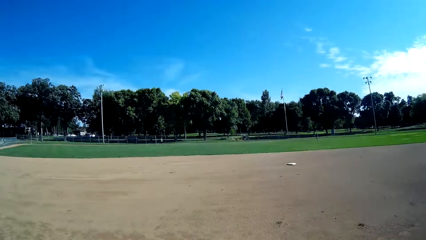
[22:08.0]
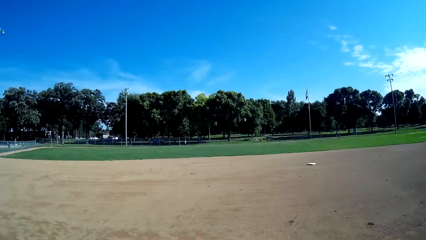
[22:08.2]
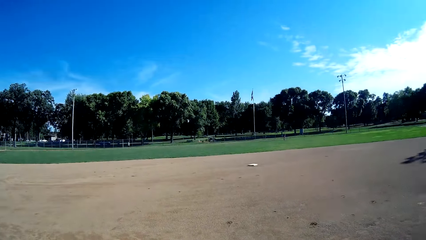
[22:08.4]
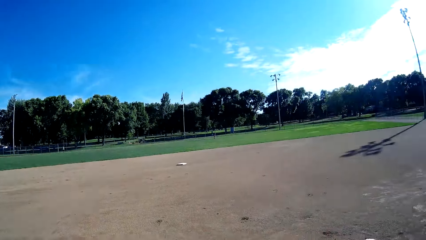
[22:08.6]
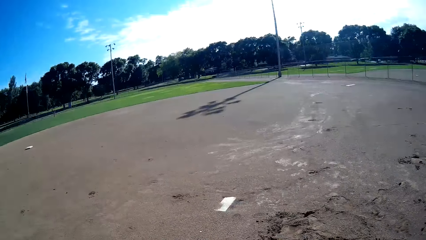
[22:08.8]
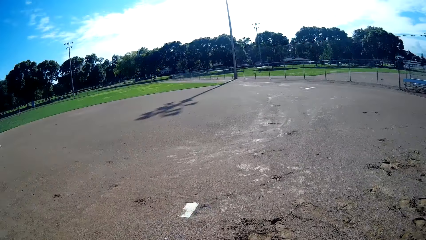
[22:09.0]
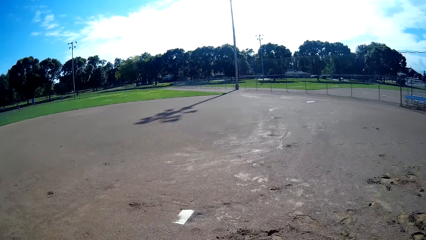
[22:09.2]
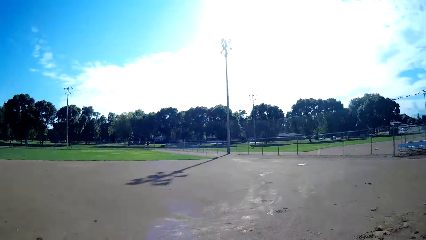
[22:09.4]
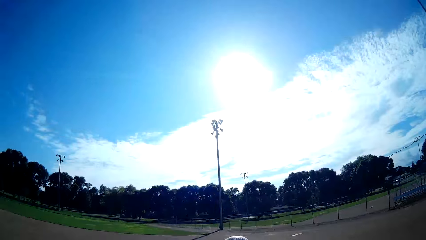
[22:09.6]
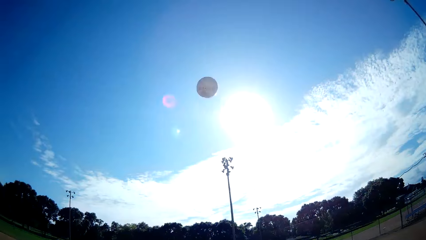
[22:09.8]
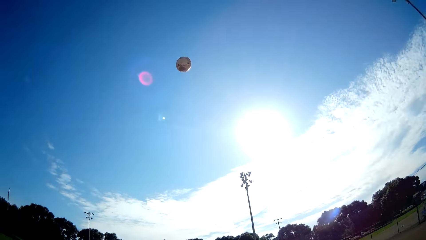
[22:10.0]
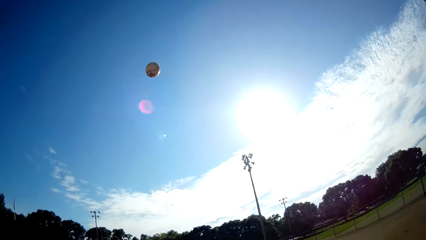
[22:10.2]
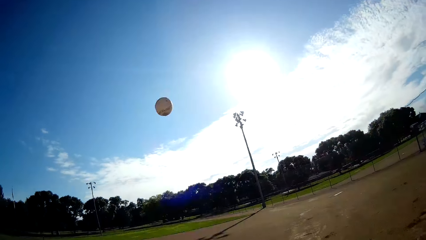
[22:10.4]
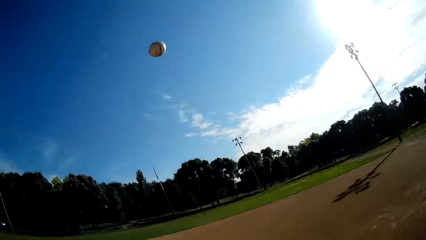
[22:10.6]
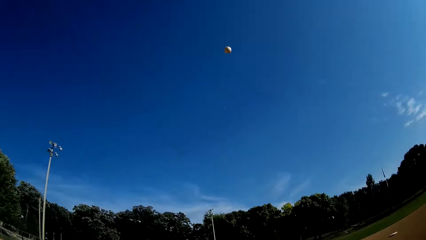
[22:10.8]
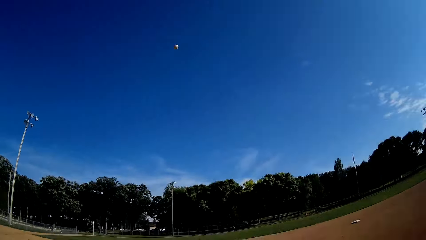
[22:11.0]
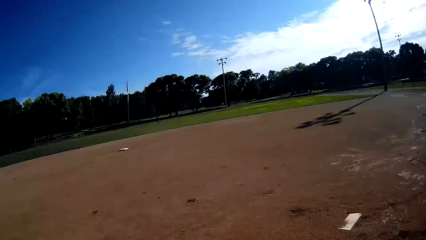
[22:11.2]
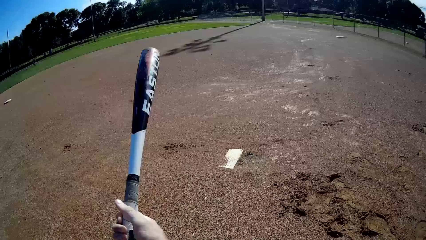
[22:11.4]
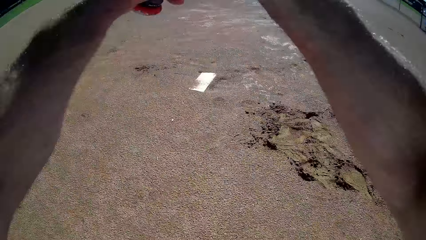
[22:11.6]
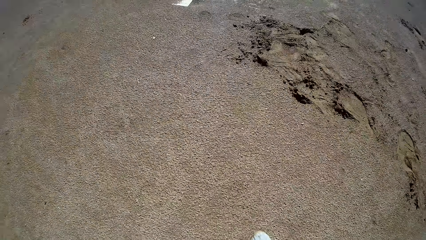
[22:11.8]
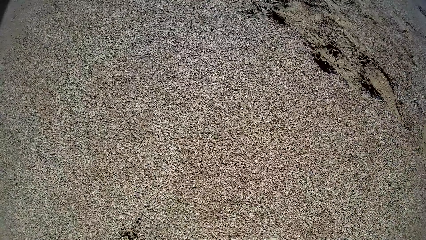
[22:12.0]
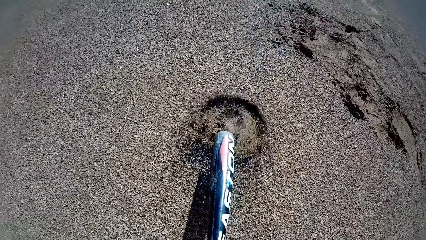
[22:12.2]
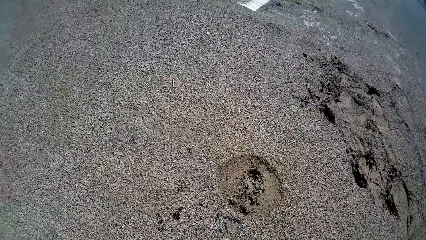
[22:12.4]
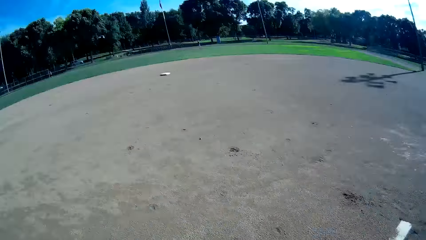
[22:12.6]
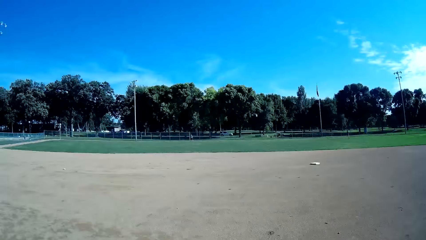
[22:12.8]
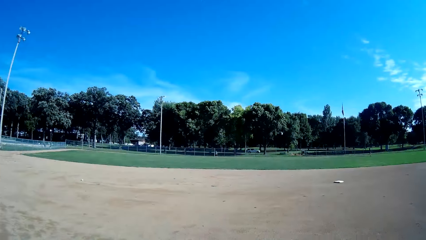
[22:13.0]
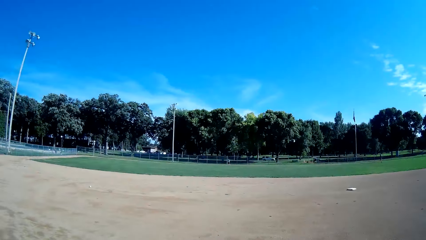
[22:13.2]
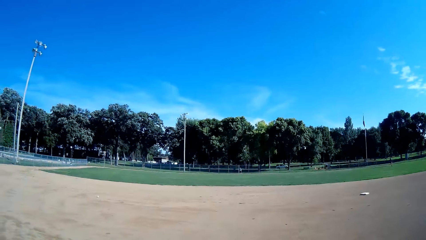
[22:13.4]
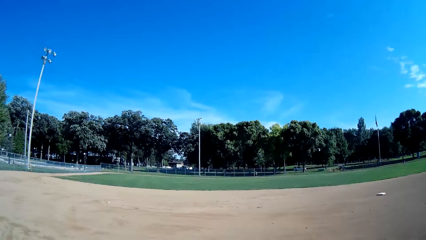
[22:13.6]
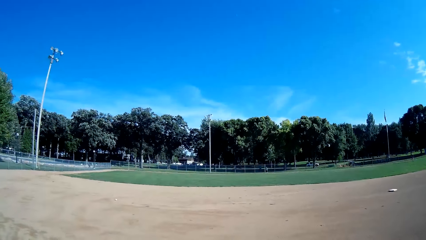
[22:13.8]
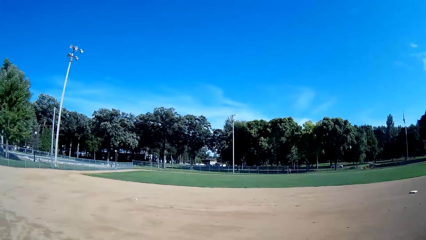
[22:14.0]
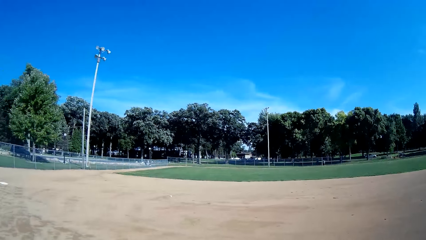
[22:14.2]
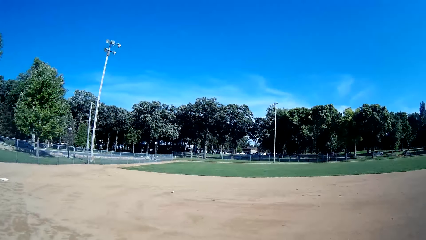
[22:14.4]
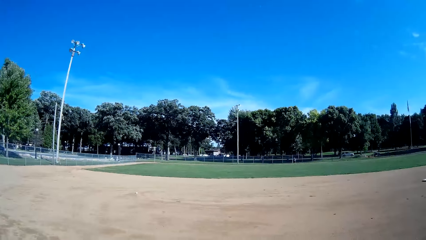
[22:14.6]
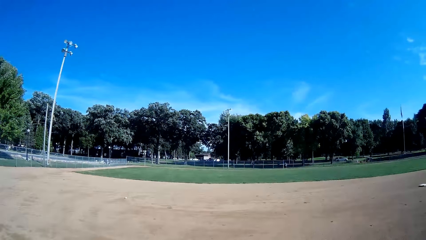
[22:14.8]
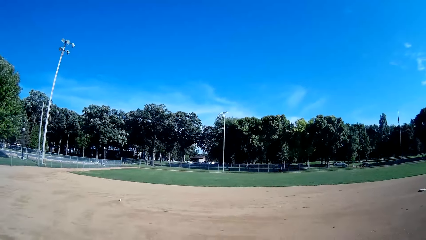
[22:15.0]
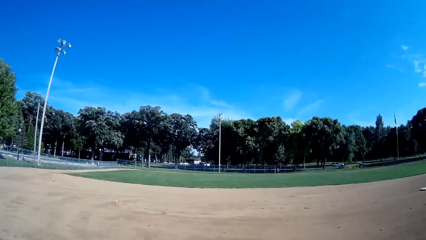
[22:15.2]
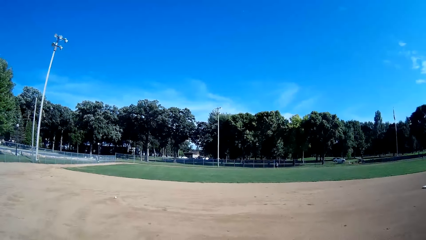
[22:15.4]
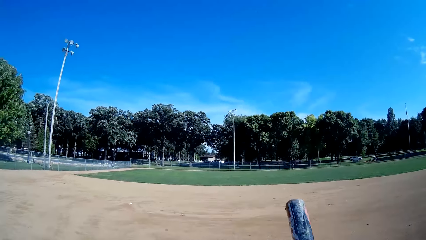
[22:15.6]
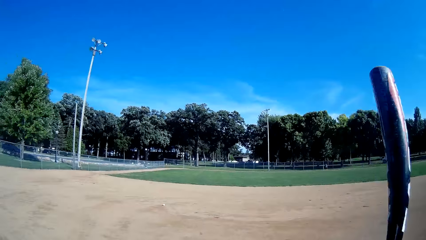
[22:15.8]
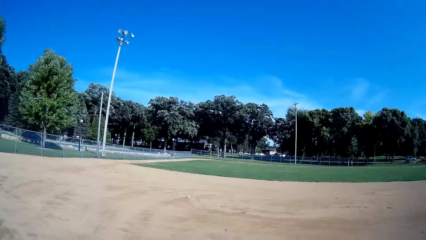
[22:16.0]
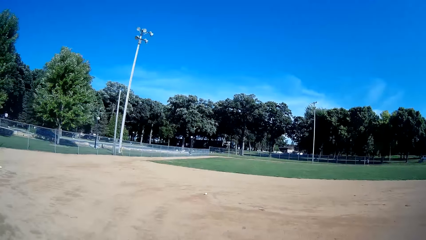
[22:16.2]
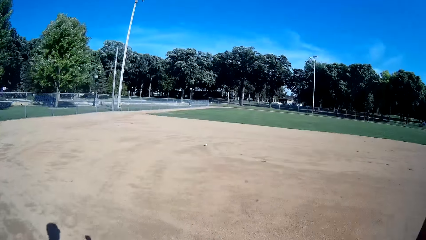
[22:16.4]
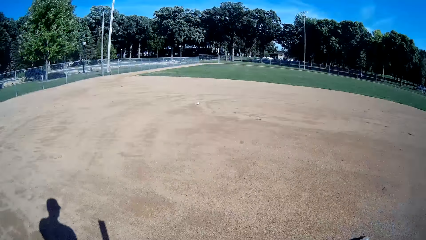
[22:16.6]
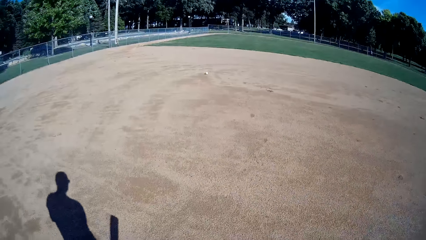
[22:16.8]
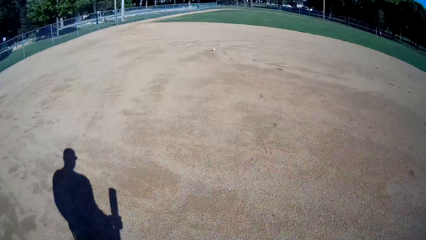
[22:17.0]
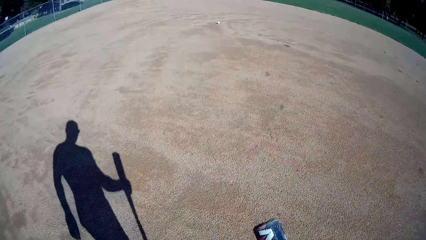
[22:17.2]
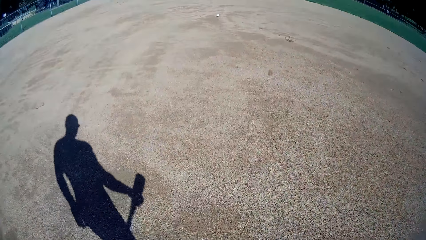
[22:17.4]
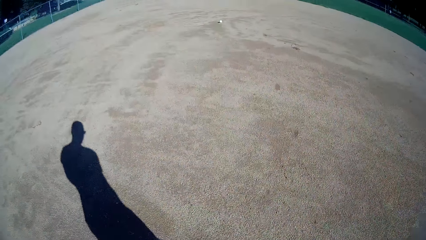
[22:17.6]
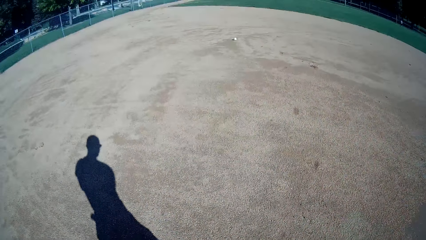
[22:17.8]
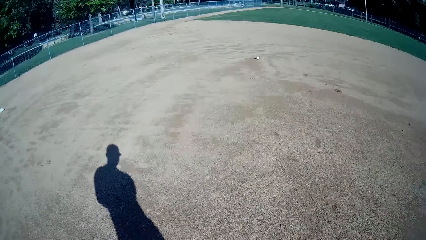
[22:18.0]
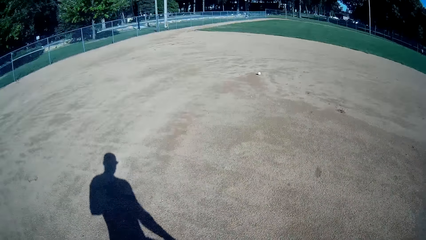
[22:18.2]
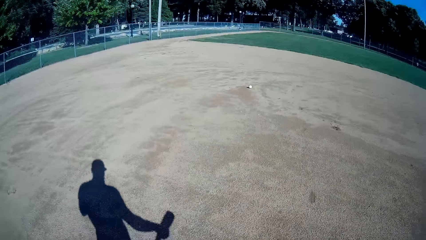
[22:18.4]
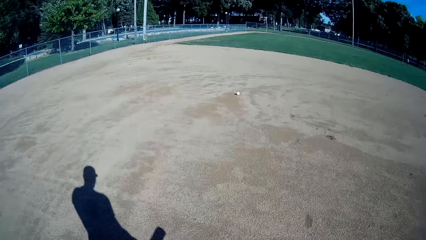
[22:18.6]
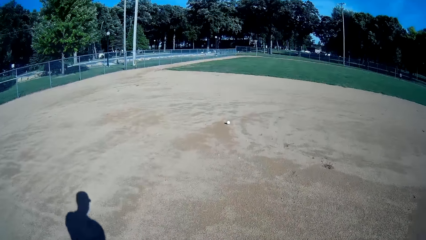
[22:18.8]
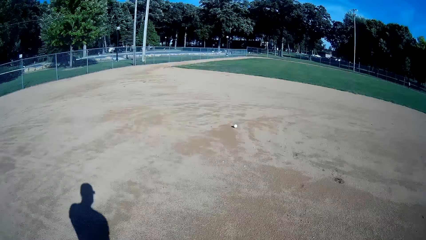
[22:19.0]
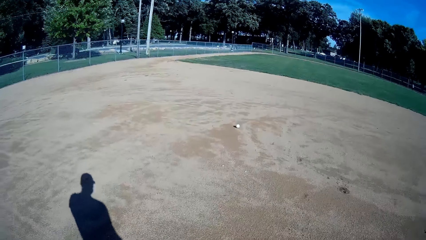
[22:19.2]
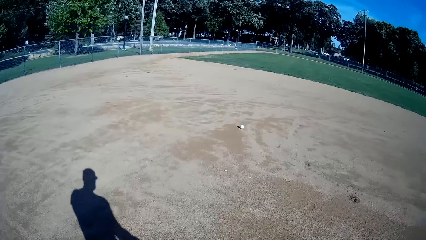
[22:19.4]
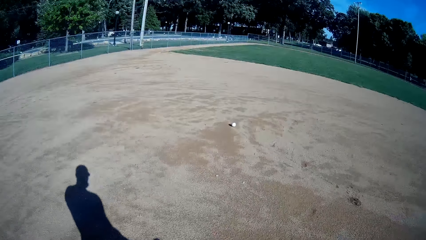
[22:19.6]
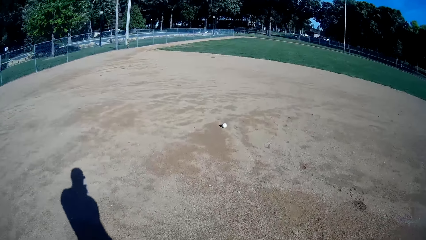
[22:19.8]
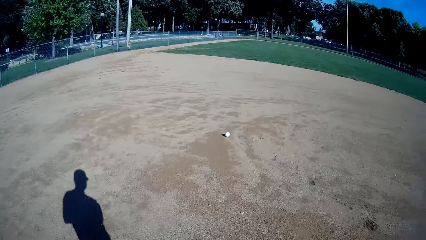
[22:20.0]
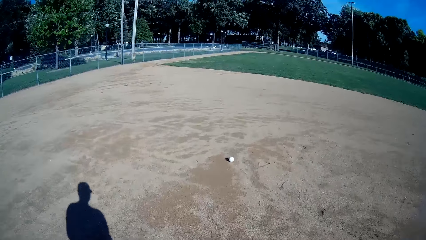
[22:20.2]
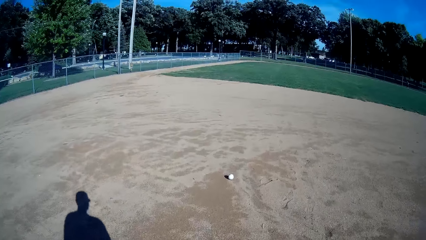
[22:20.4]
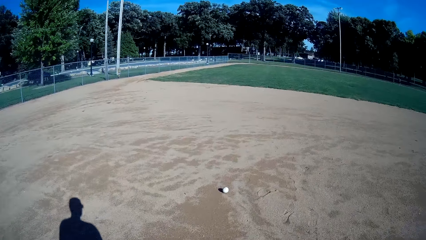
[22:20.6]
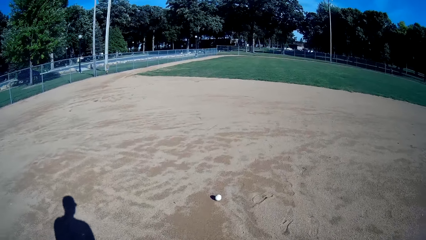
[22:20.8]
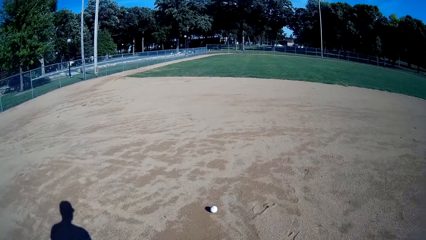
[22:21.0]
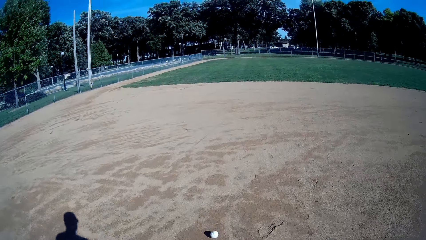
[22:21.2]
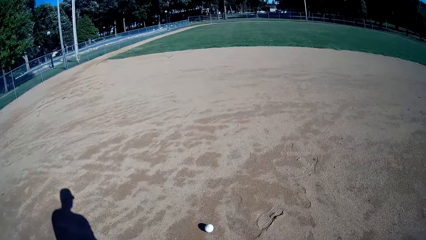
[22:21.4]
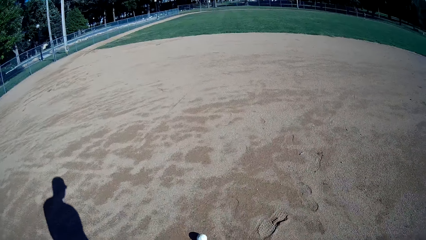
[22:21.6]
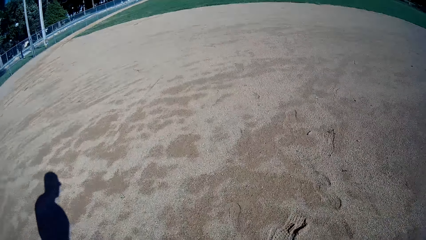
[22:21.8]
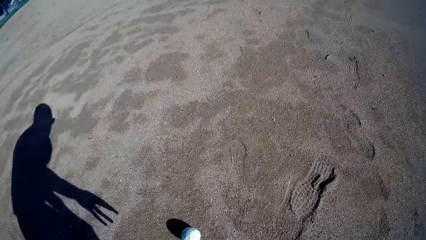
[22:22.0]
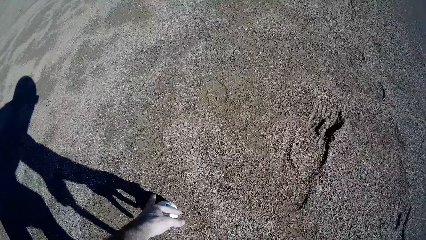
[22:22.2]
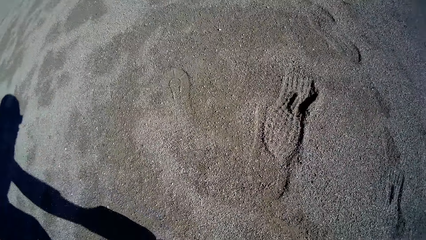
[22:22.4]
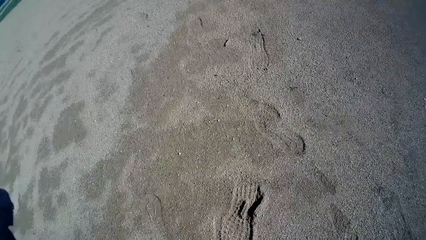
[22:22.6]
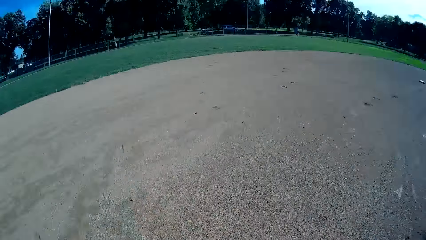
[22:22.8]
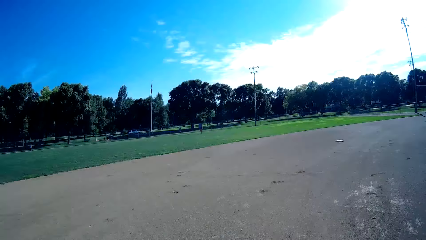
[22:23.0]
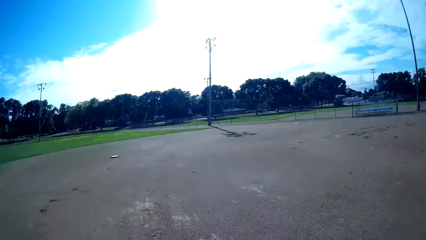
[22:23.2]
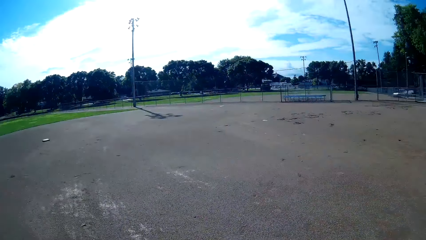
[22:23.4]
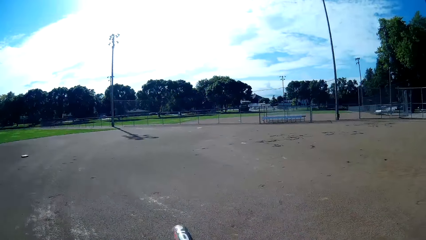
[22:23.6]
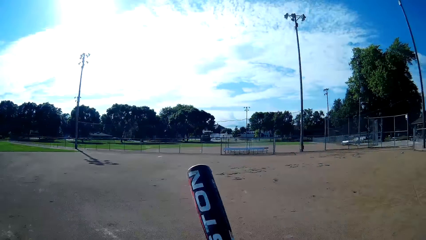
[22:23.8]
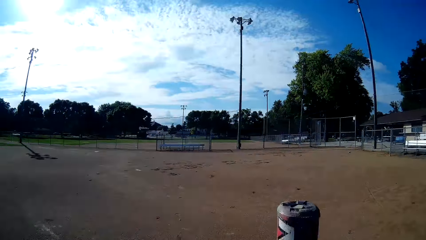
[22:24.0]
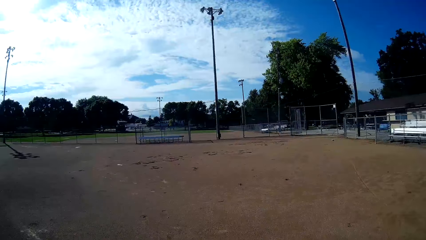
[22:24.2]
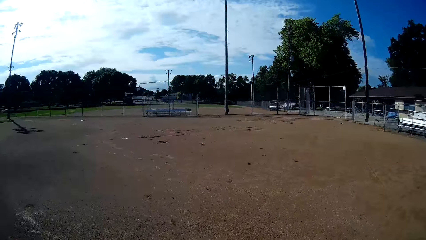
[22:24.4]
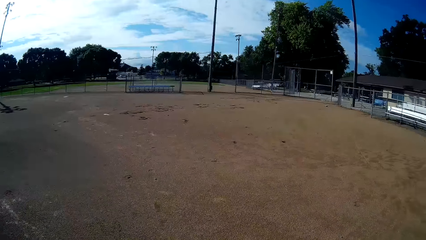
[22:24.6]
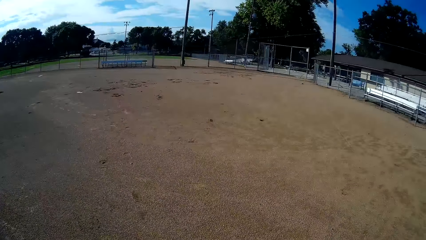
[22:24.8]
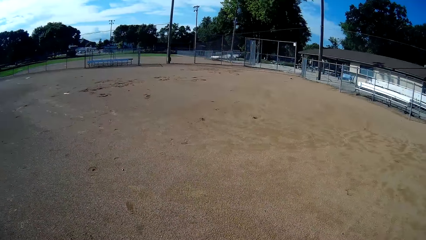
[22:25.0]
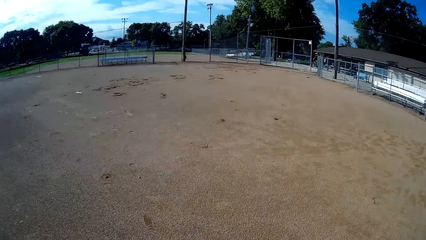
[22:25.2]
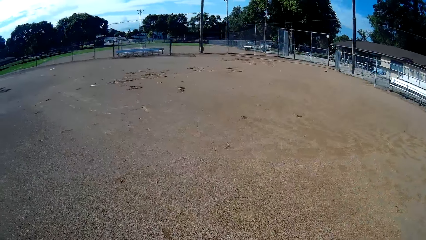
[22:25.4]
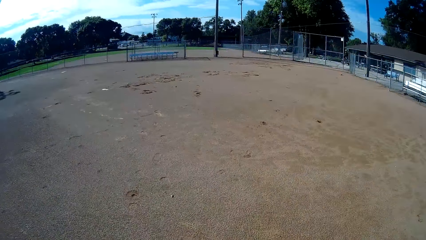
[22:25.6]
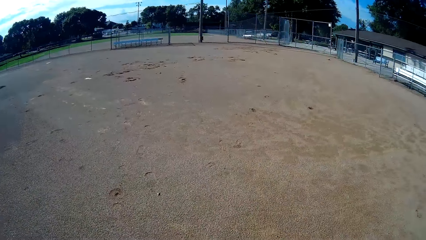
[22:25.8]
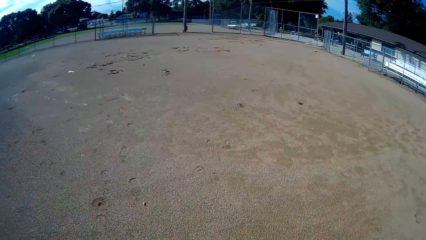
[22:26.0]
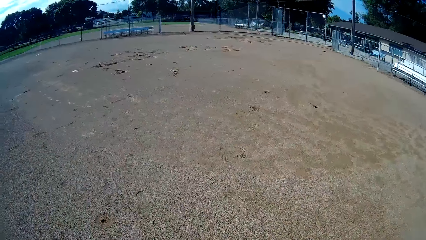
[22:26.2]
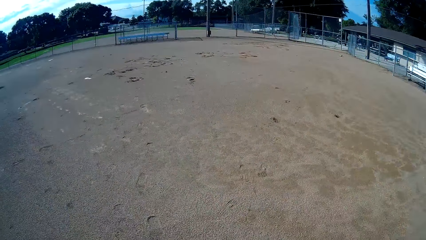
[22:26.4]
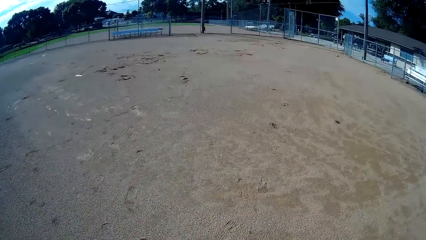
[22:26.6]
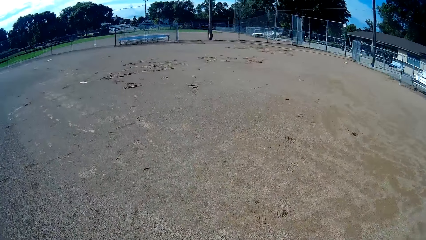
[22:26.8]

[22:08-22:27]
The camera wearer stares around. They throw the baseball down. They hit the baseball with the baseball bat towards the man. They hit the ground with the baseball bat. They stare around. They walk towards the baseball. They pick up the baseball from the floor. They walk around.
